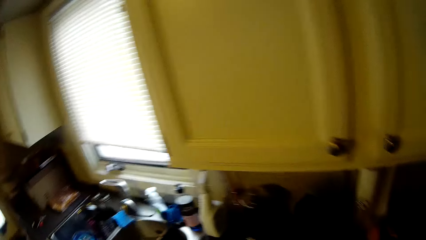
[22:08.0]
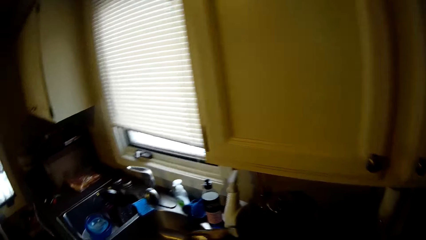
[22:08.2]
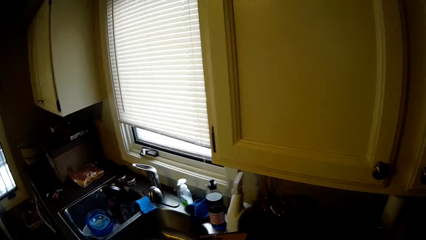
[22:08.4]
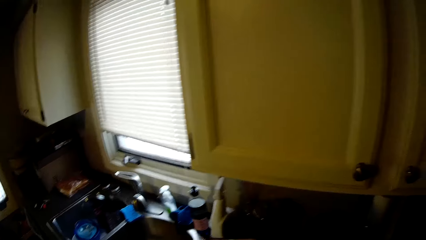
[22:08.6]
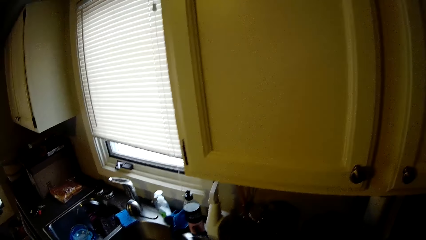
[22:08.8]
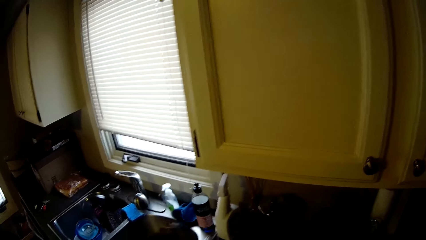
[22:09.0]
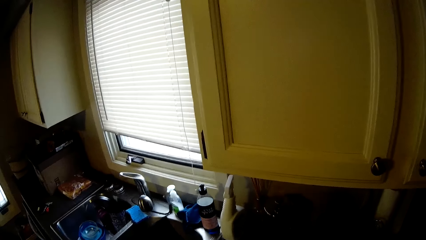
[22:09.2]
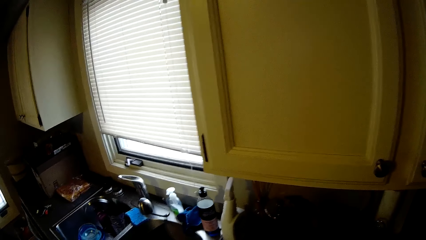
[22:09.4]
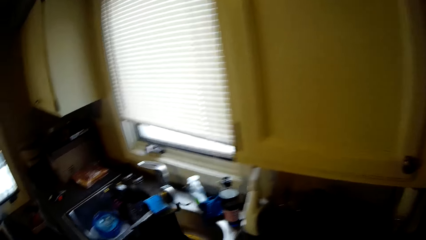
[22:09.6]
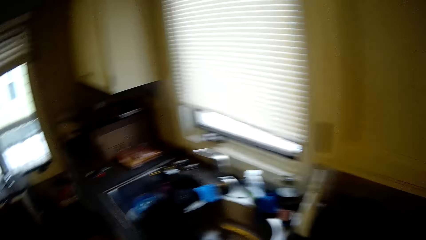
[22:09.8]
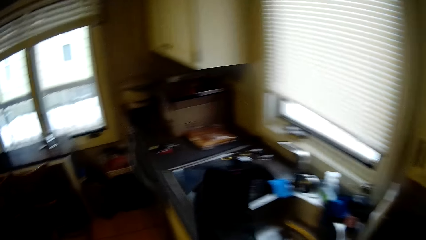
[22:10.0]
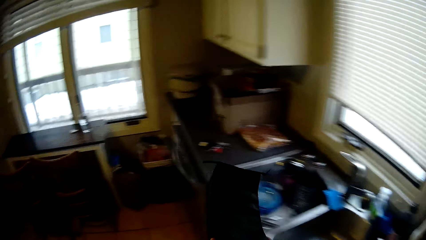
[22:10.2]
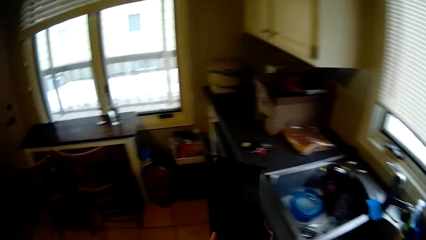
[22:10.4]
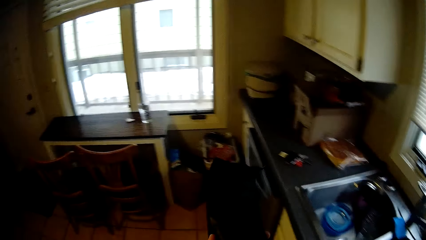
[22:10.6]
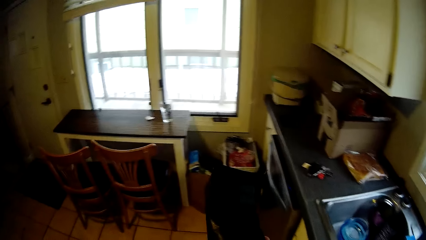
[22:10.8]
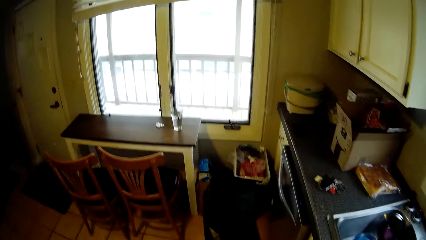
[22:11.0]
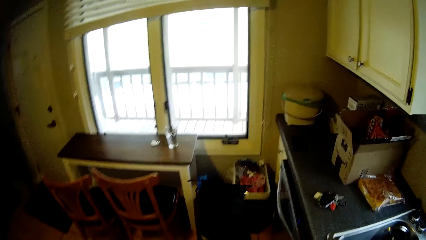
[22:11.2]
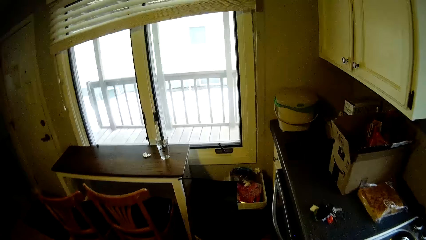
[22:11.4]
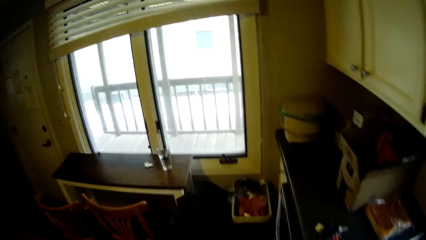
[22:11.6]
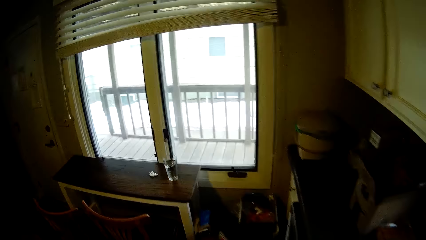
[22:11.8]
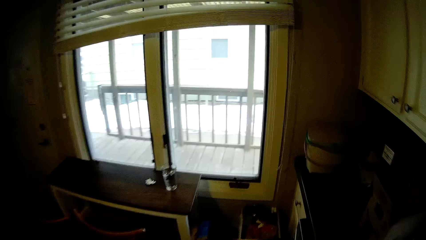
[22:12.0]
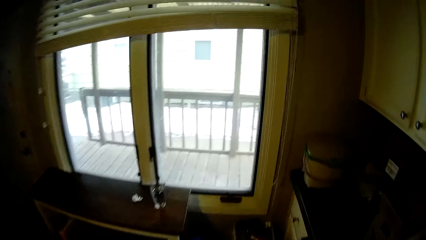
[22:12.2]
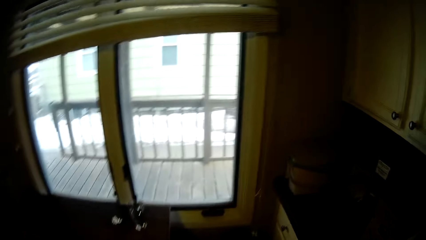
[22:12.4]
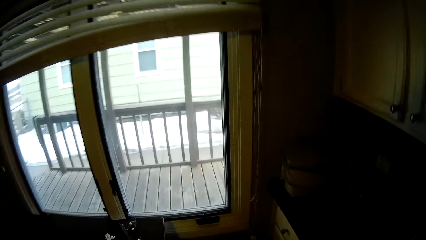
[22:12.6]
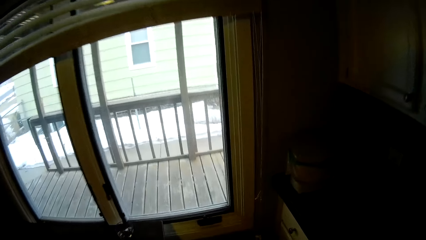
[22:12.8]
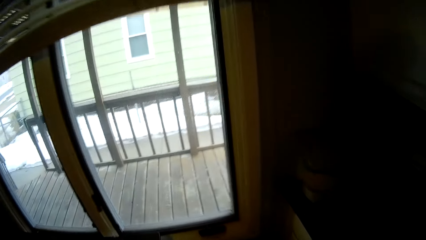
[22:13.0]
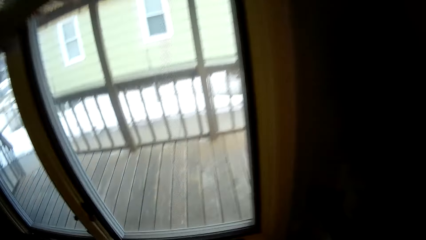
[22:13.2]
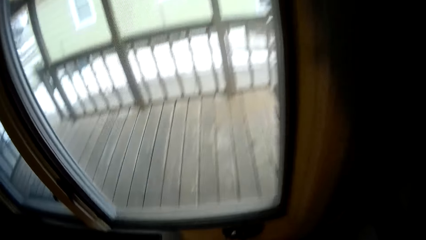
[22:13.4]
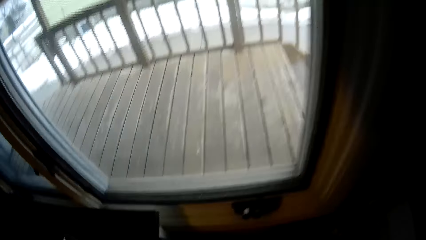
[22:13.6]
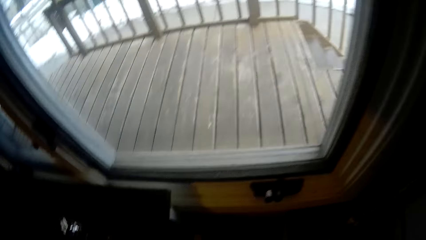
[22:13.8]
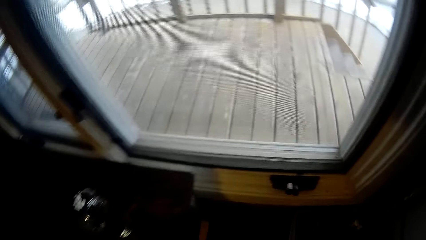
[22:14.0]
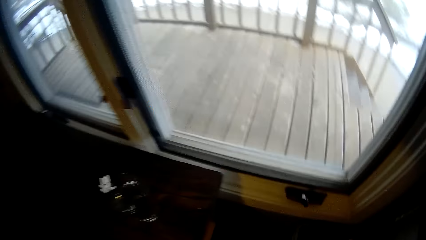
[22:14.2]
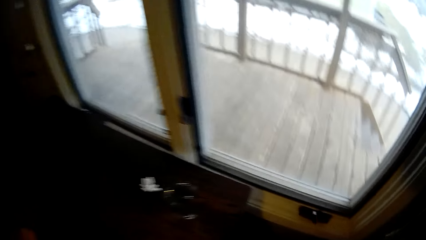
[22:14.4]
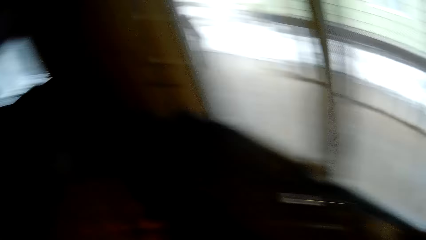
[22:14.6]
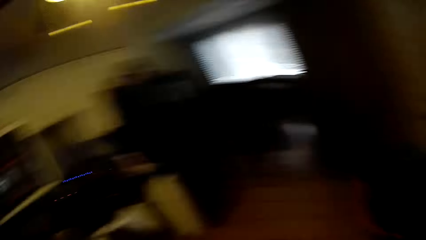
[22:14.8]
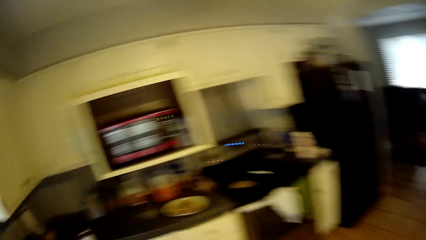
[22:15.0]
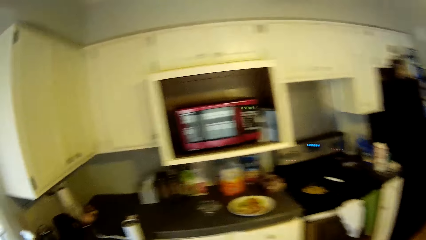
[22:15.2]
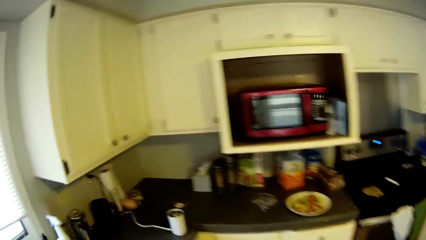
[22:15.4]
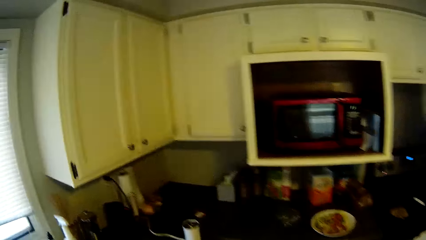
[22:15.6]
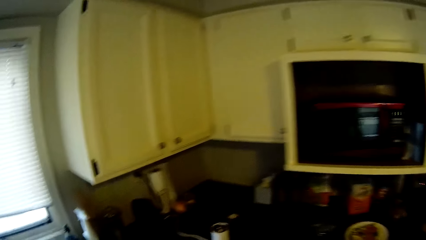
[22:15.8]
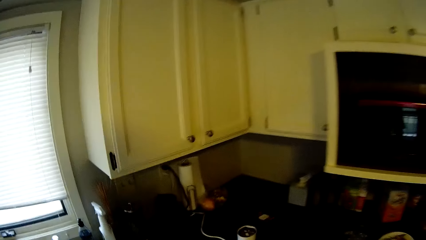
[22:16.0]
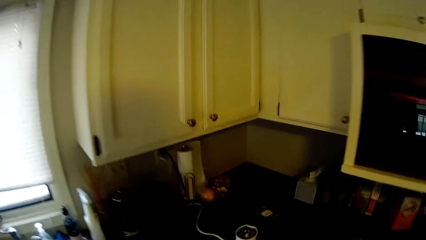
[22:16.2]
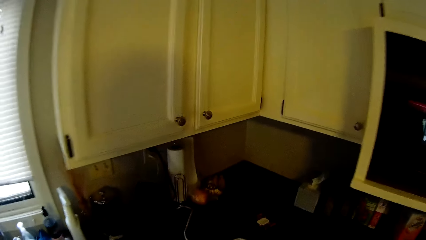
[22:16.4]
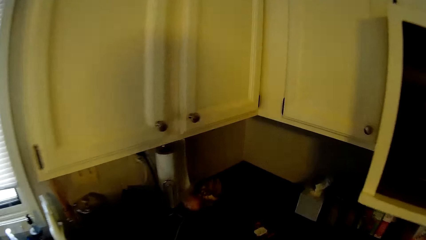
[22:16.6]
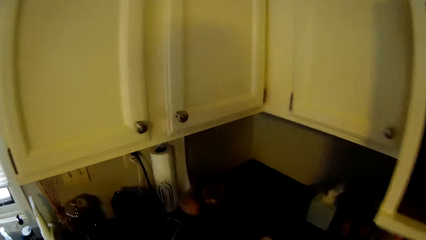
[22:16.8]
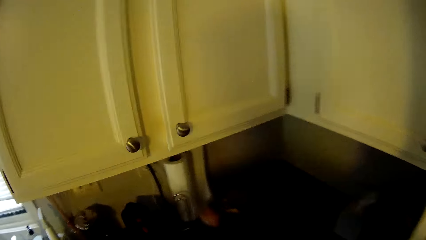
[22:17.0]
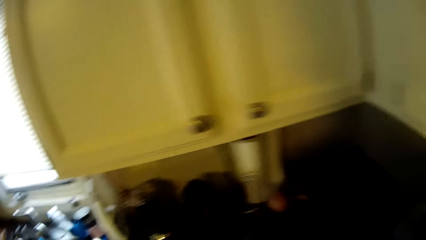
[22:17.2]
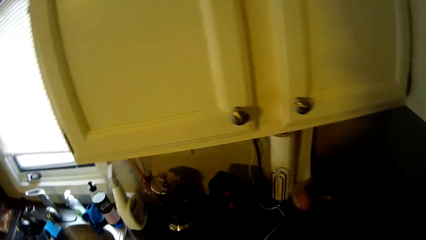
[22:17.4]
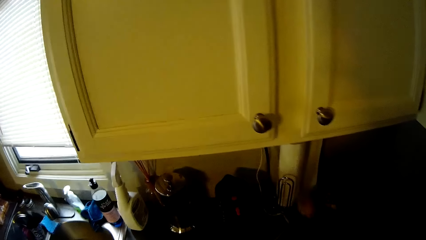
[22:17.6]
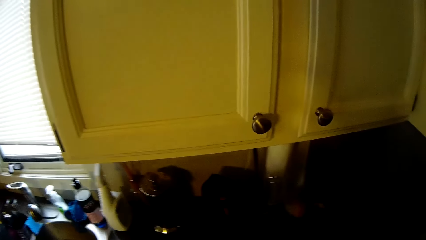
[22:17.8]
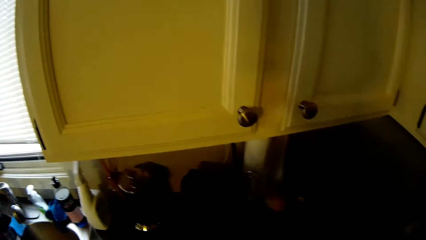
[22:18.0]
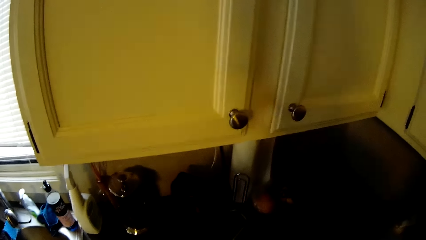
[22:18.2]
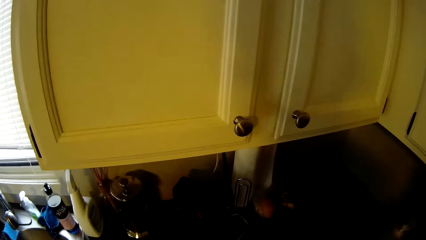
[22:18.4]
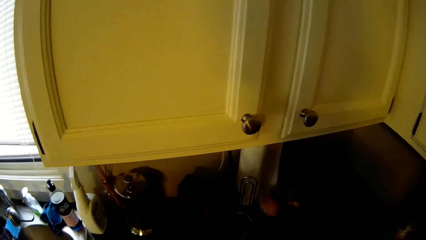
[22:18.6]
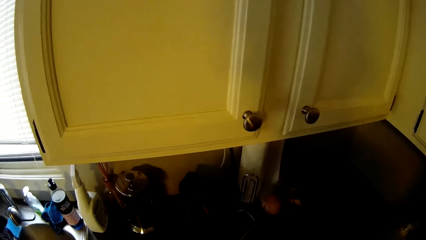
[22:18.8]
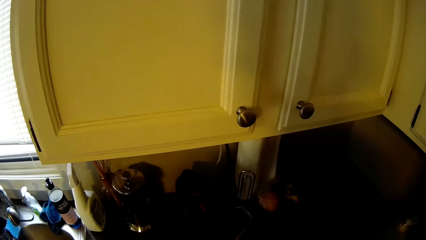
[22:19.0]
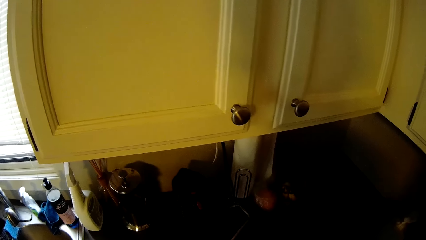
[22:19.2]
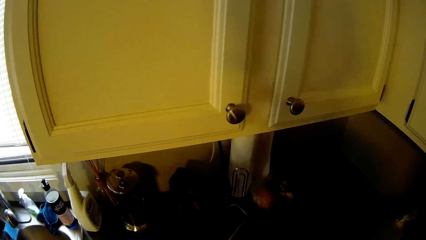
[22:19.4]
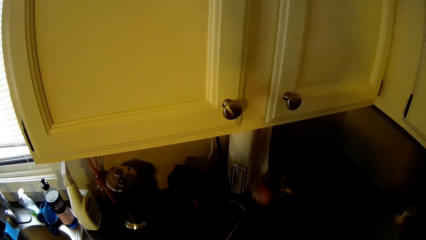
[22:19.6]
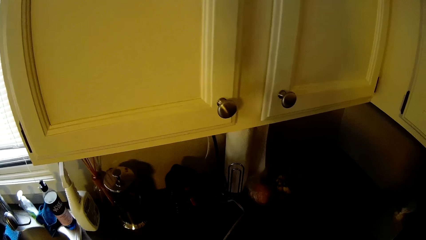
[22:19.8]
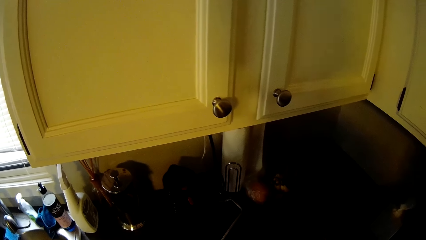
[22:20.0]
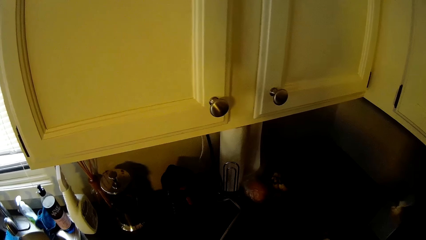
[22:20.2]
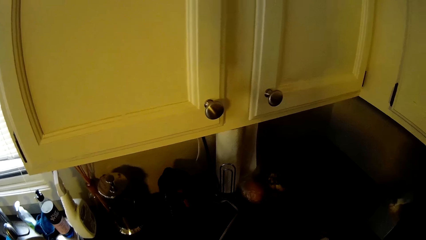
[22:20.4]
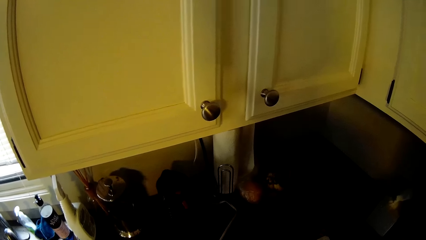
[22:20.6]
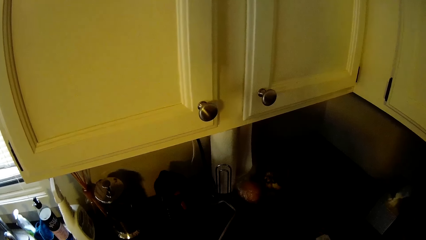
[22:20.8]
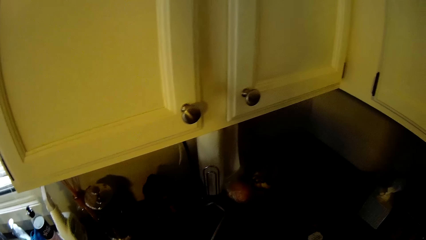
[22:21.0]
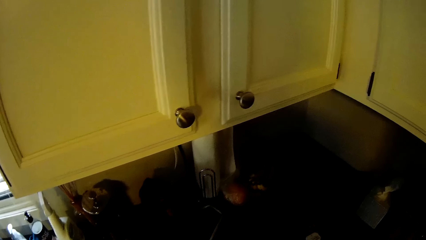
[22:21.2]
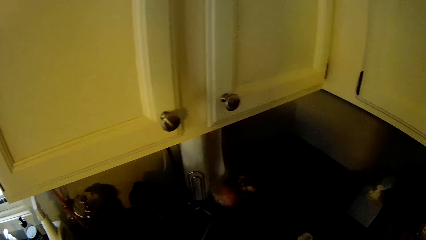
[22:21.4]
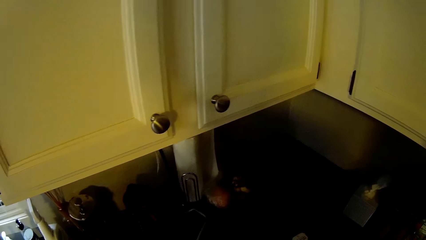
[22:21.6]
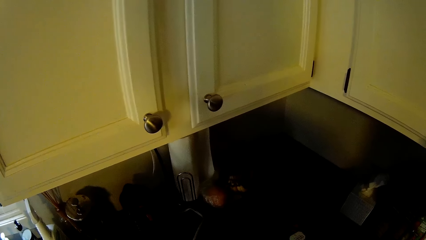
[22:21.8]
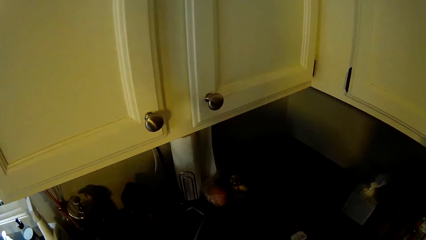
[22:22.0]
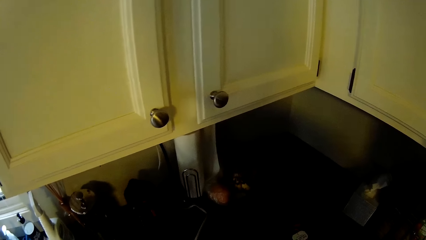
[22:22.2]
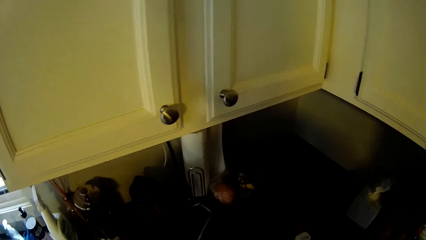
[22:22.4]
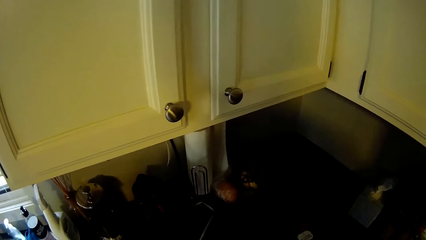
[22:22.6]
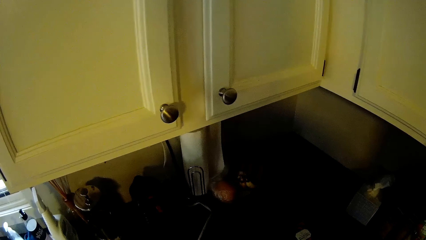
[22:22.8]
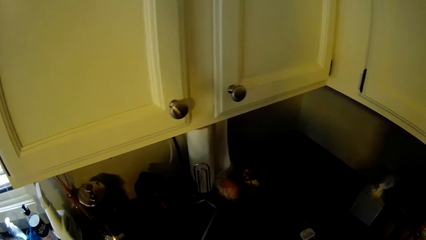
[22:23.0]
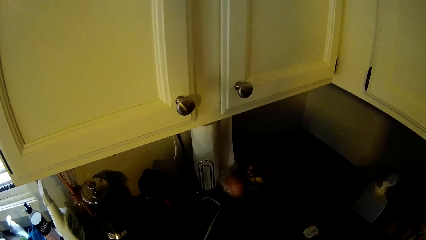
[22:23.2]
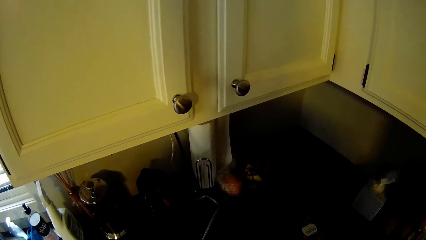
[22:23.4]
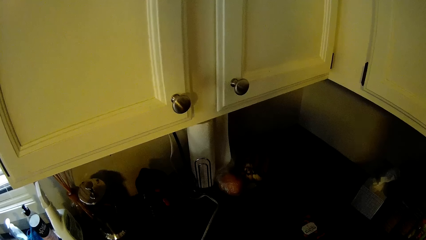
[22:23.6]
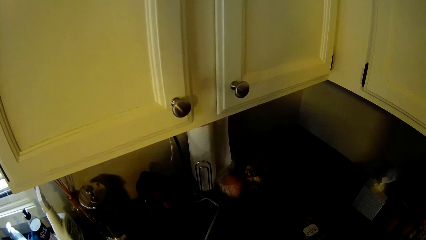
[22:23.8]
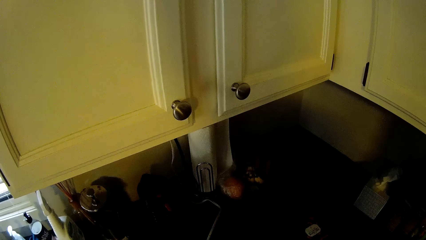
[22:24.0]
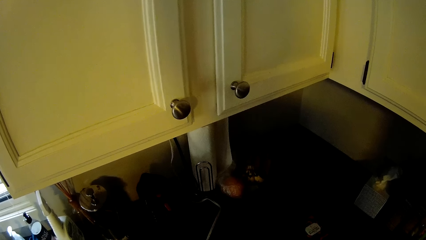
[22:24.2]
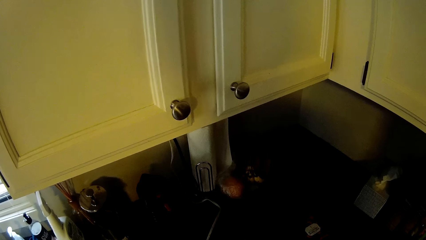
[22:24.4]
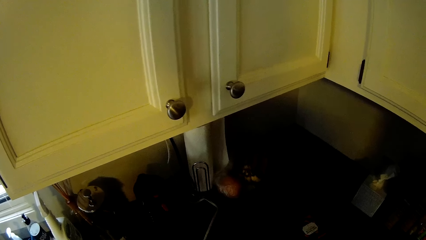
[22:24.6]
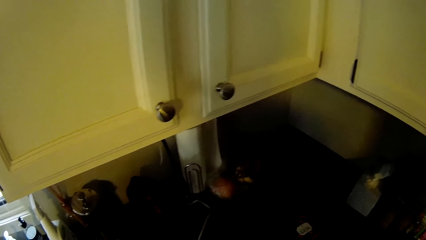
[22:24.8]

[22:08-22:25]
The camera wearer carries something. They move around, look around, walk around. They look around.
